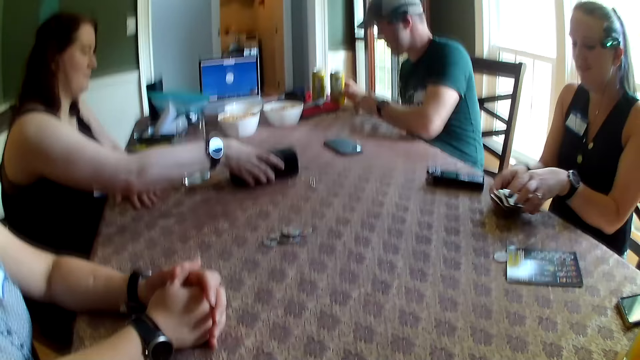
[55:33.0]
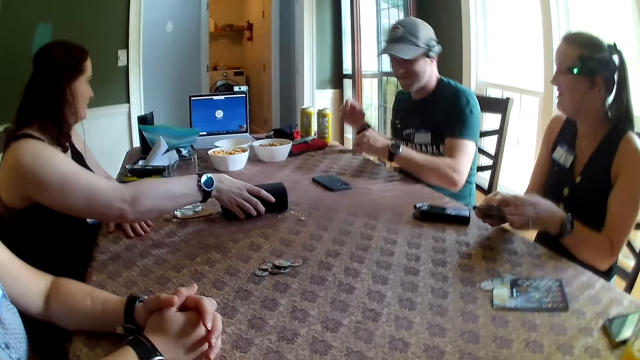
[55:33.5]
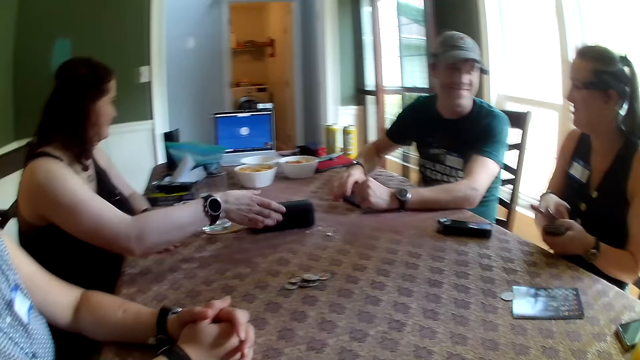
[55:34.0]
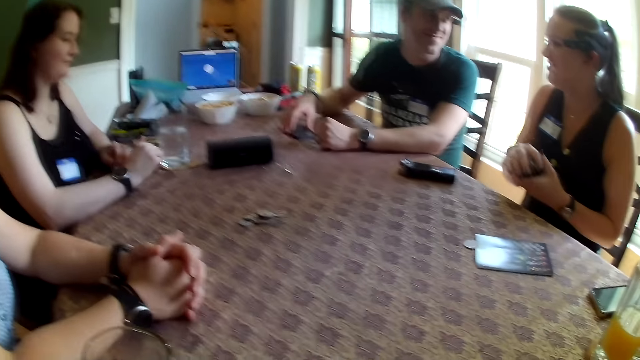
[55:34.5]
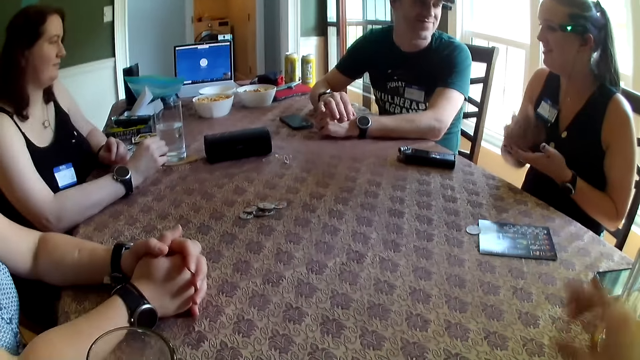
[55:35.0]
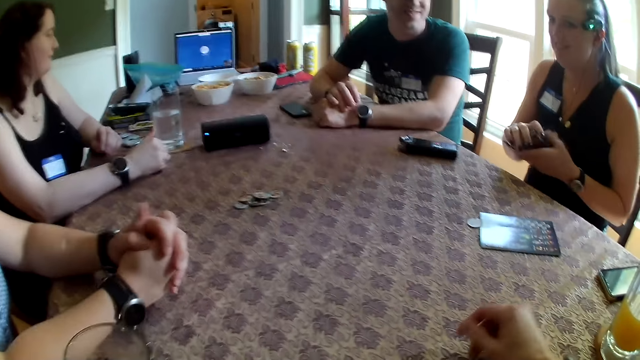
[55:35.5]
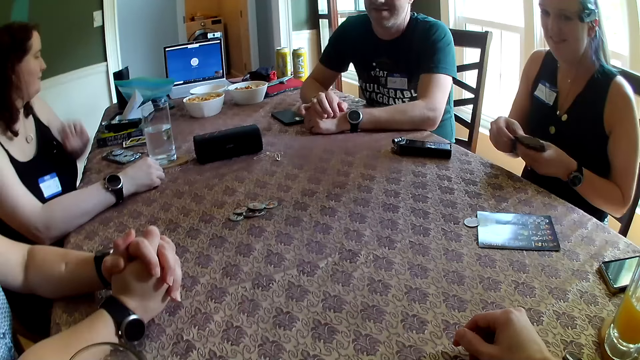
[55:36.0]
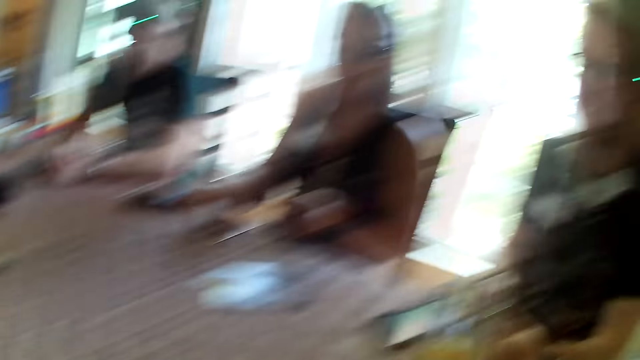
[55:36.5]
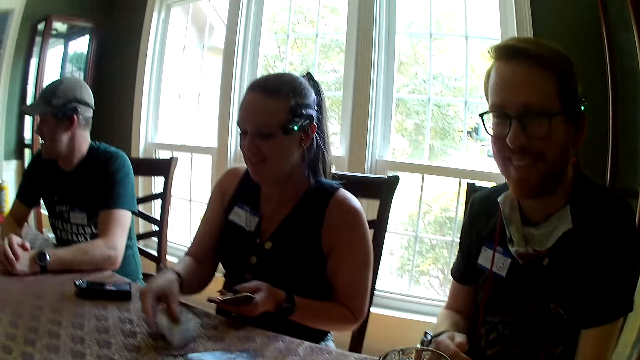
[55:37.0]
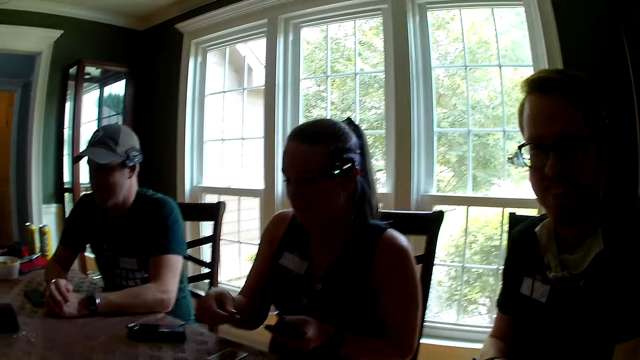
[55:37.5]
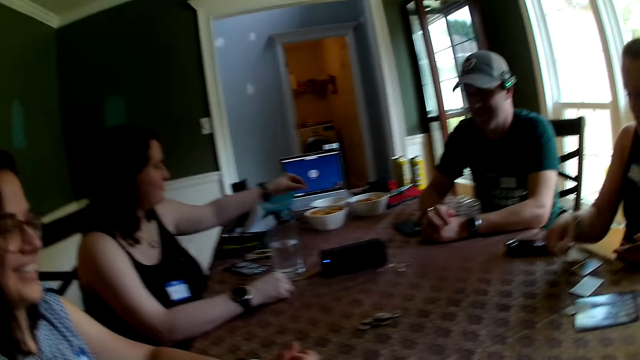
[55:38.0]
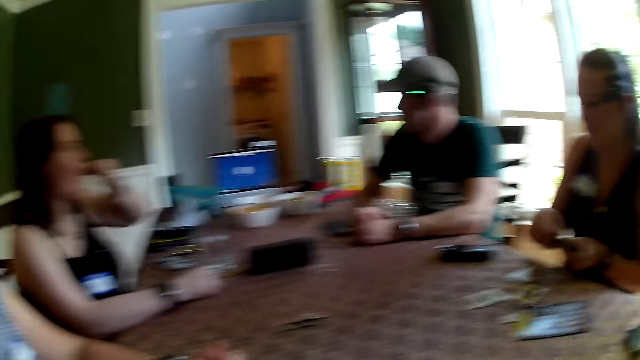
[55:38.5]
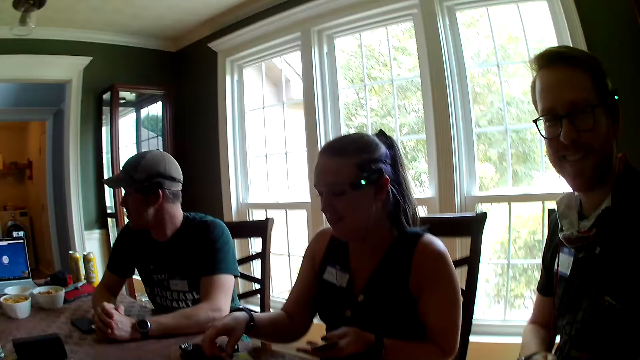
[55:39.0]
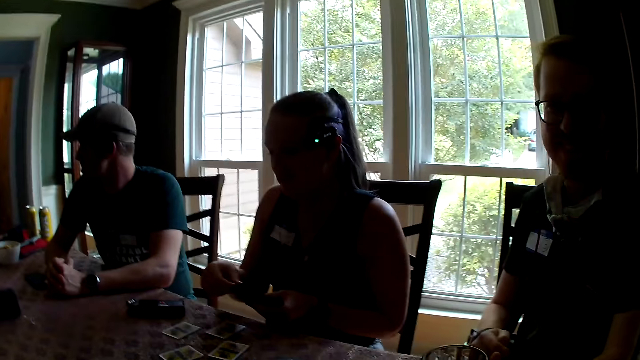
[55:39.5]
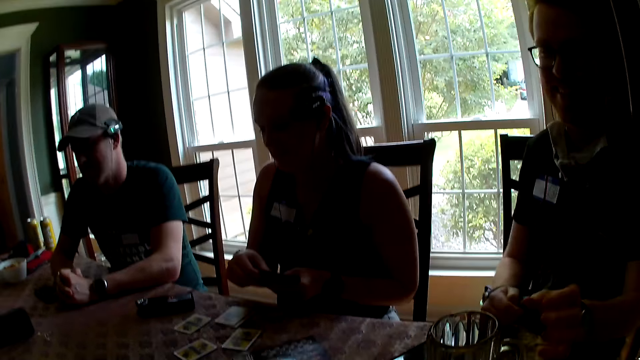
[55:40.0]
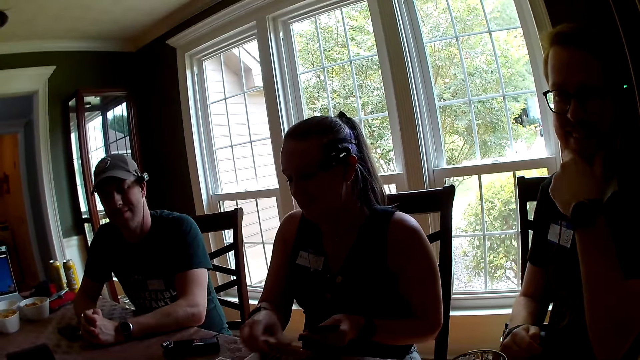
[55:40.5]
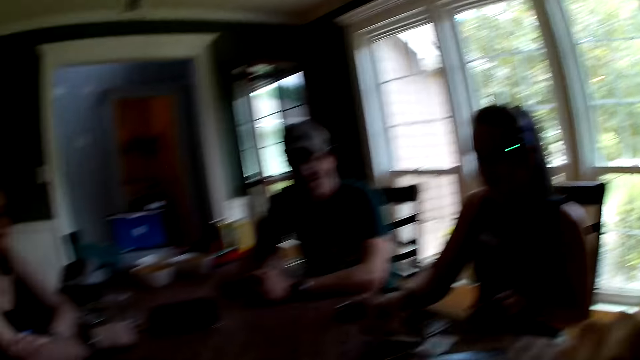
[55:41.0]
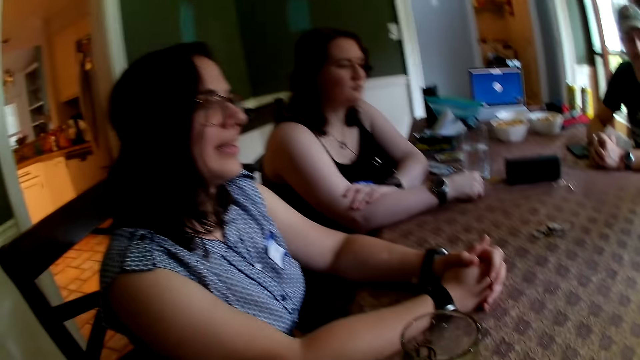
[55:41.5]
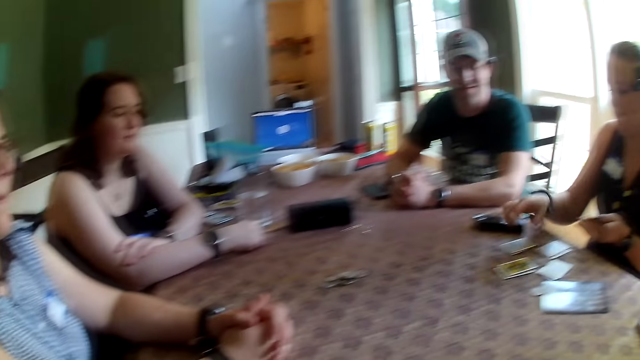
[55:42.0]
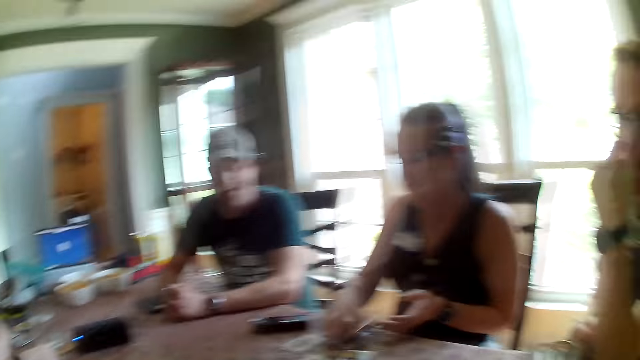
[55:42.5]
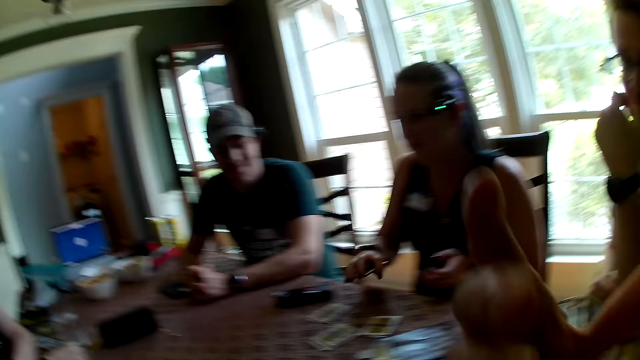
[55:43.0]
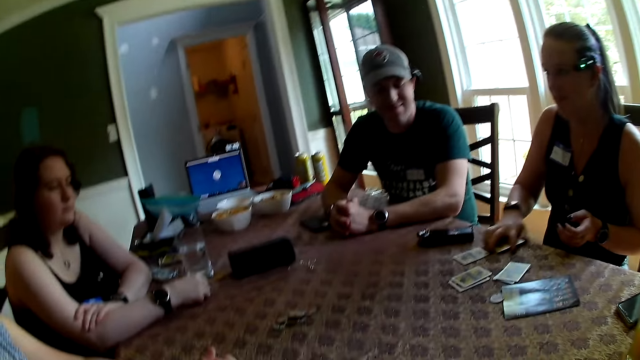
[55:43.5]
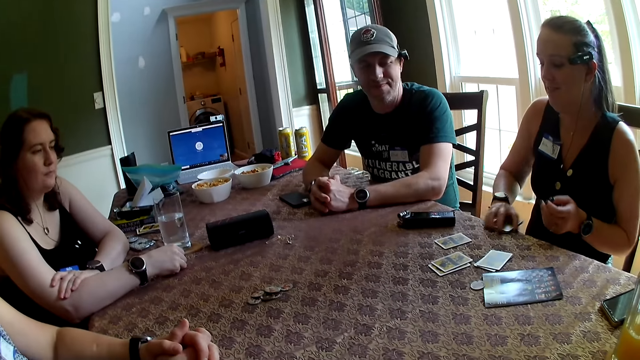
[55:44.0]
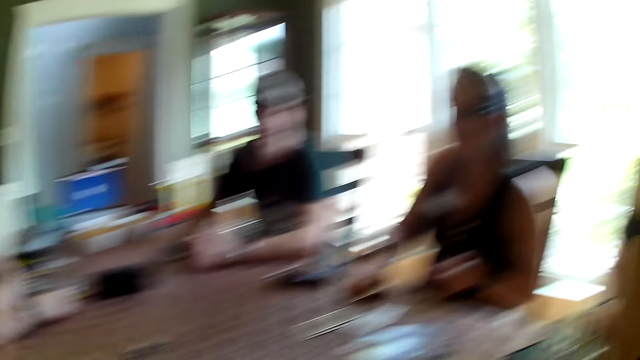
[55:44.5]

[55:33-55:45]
A man drops the saucer on the table with his left hand. He drops the can on the table with his right hand. A woman shuffles the cards with both hands. The man drops both hands on the table. He touches the phone on the table with his right hand. The camera wearer places his right hand on the table. The woman drops the card on the table repeatedly. Another woman eats some nuts from the bowl on the table with her left hand. The first woman drops the card on the table with her left hand. She drops the card on the table with her left hand again. The camera wearer converses with another man. The first woman drops the card on the table with her left hand. She drops the card on the table with her right hand repeatedly. She takes a set of cards from the table with her right hand. She drops the set of cards on the table with her right hand. She drops the set of cards on the table with her right hand again.

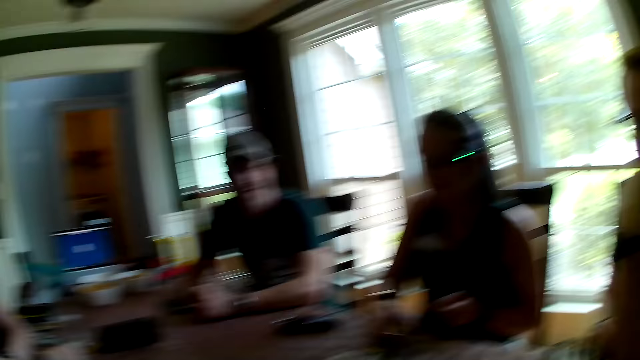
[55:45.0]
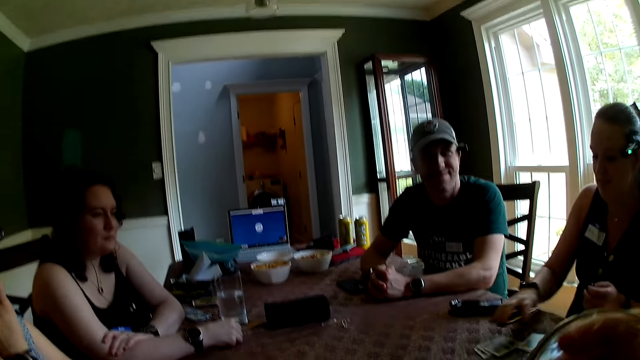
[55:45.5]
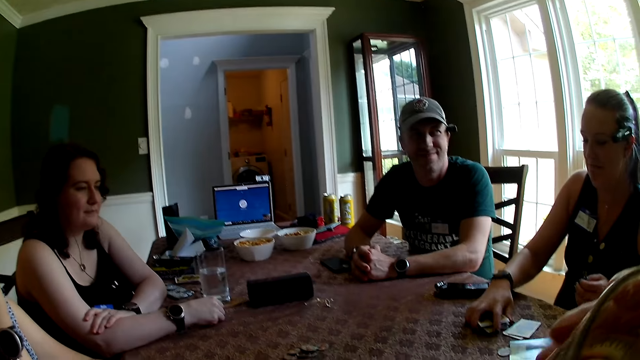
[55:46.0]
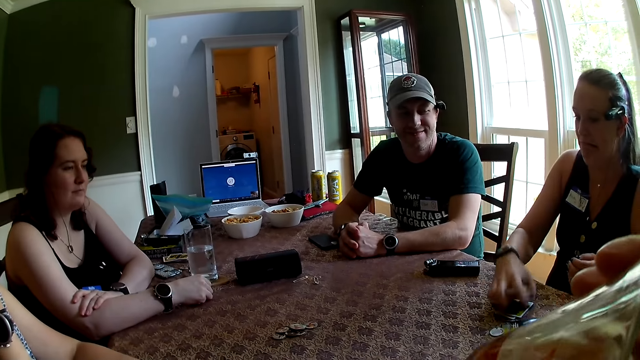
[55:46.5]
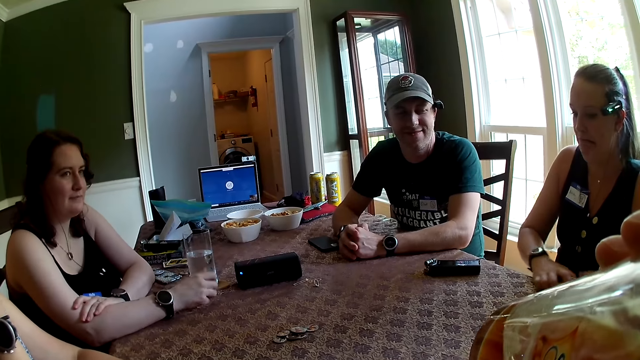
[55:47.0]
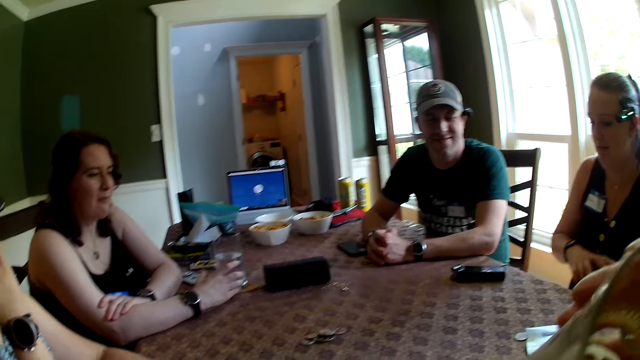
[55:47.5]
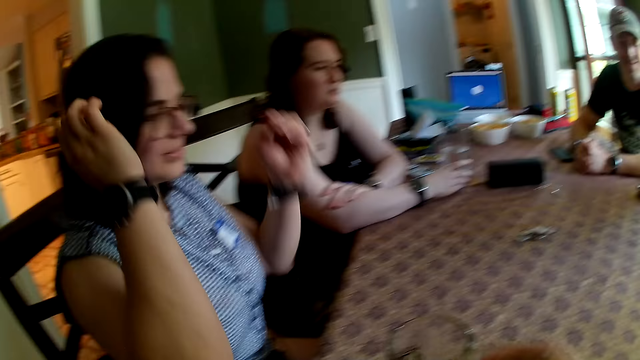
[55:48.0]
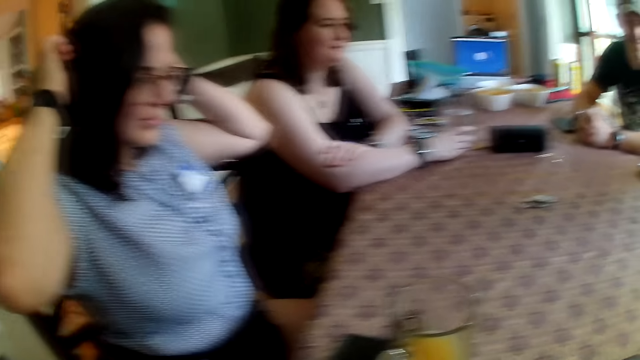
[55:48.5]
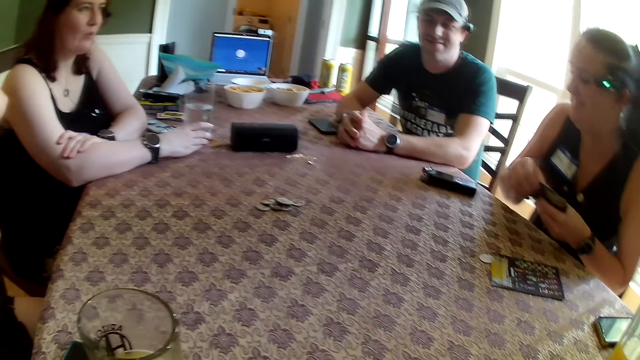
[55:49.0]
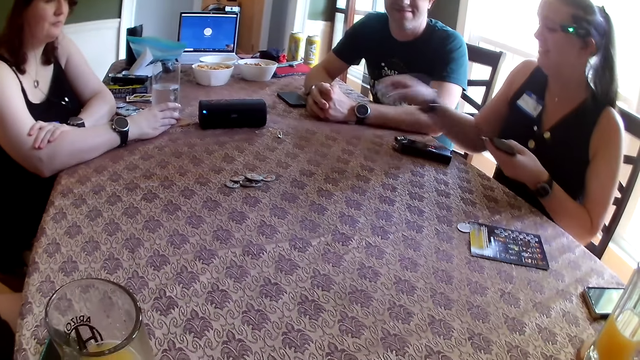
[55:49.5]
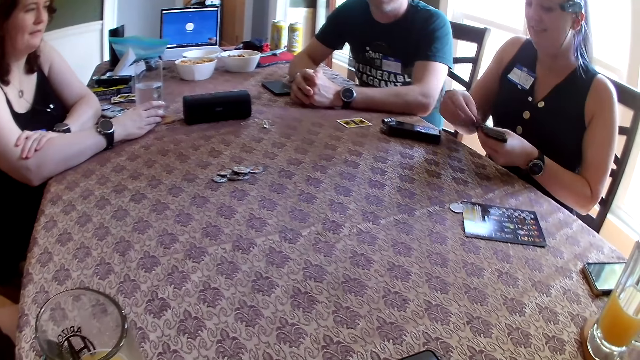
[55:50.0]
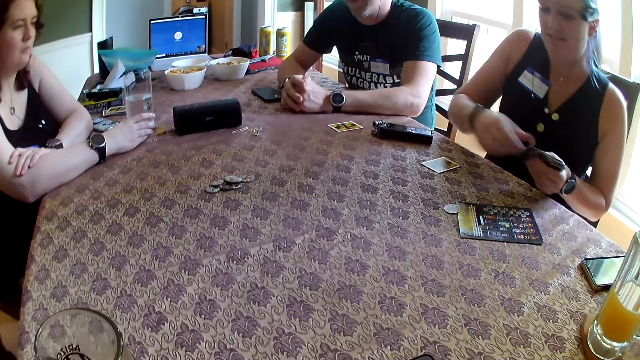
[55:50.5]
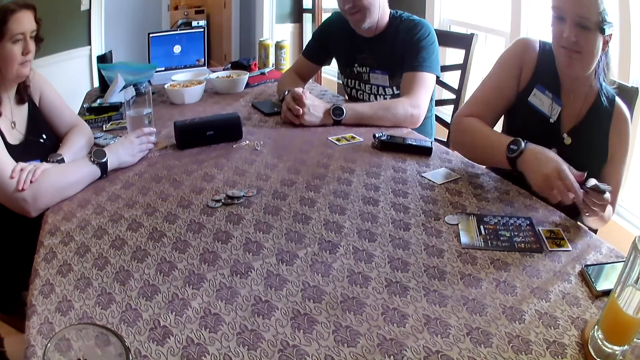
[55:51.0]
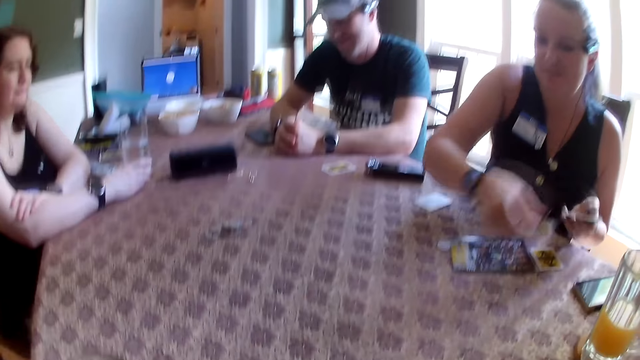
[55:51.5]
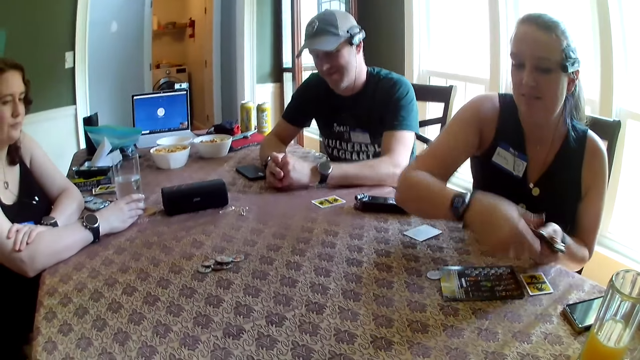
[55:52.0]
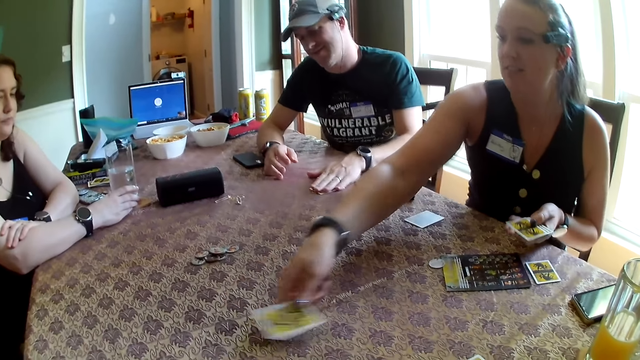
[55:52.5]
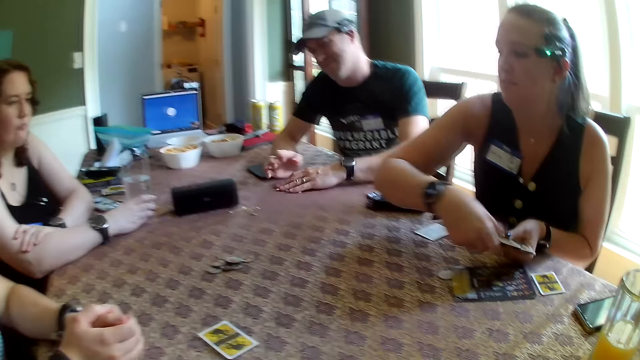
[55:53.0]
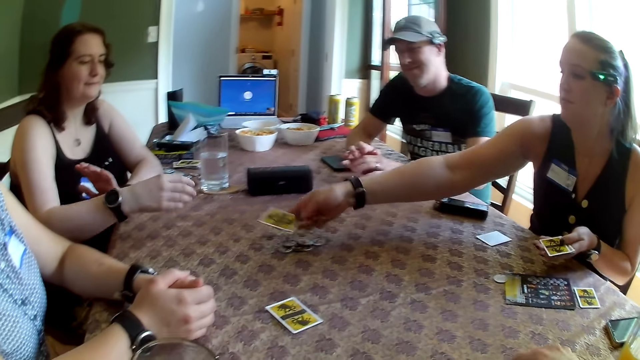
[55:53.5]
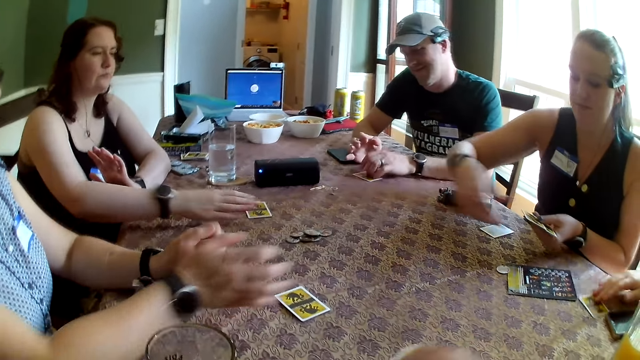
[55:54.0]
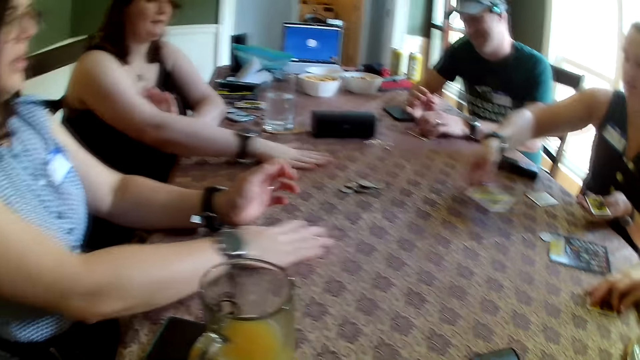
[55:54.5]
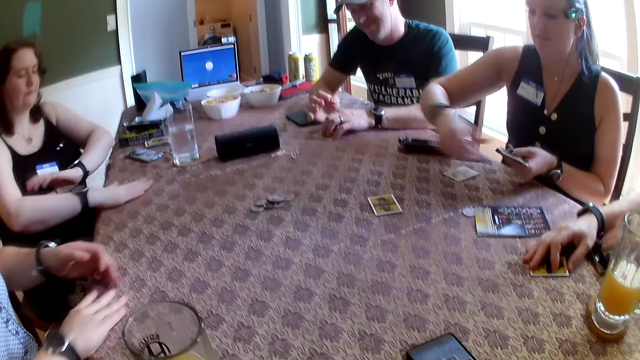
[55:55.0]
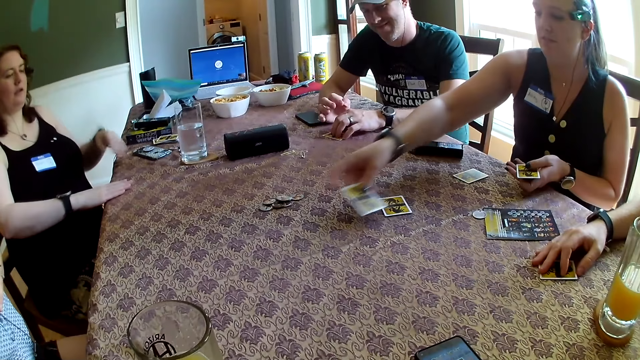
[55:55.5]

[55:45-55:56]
A woman takes the set of cards from the table with her right hand. The woman drops the set of cards on the table with her right hand. She drops the set of cards again. Another woman touches her hair with her right hand. A third woman drops the card on the table with her right hand repeatedly. The second woman picks up cards from the table. The third woman drops the card on the table with her right hand again. The second woman removes both hands from the table. A fourth woman removes both hands from the table. The third woman drops the card on the table with her right hand.
